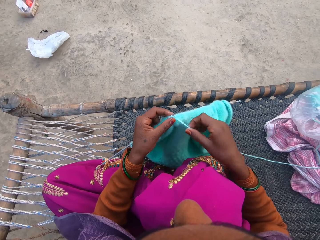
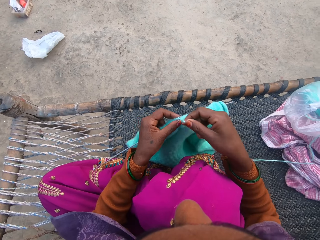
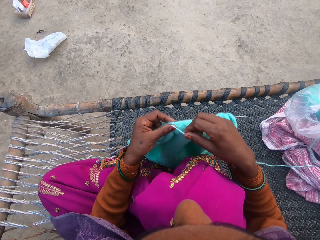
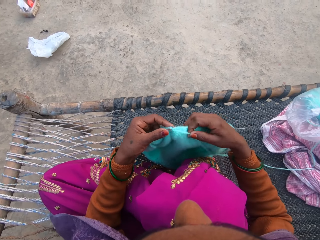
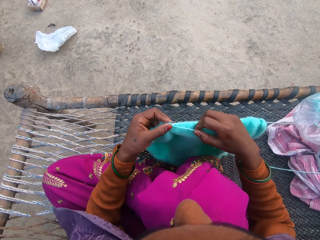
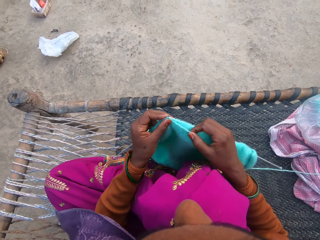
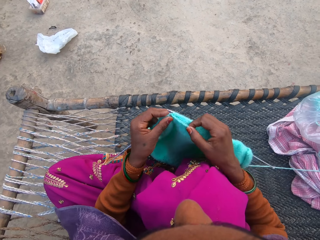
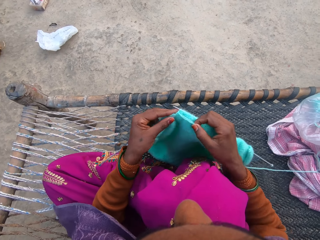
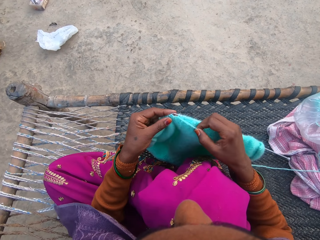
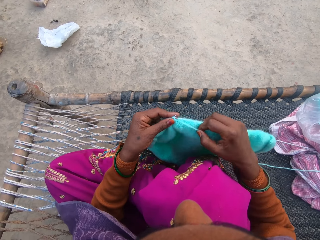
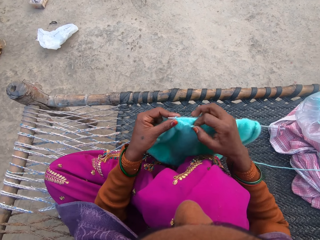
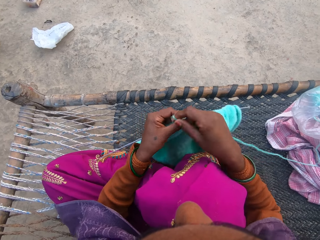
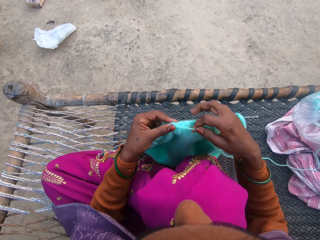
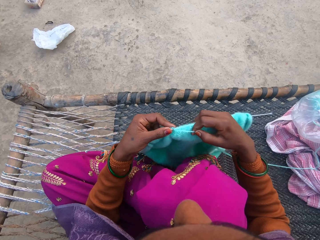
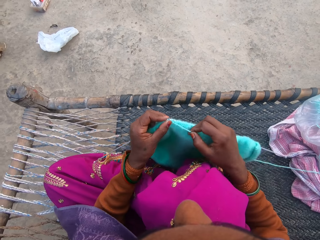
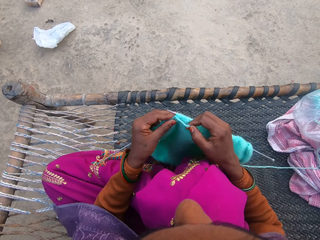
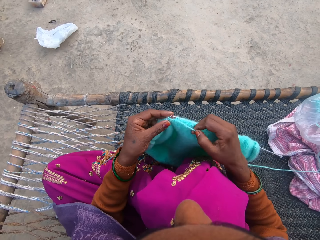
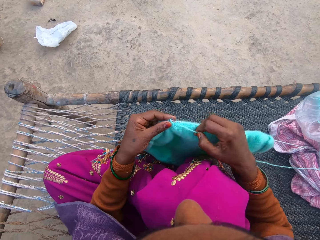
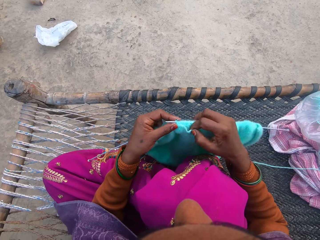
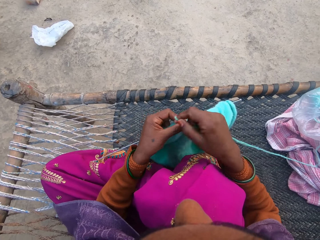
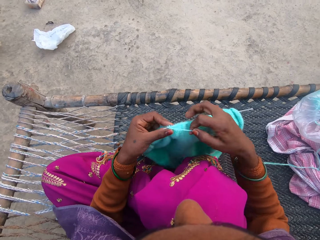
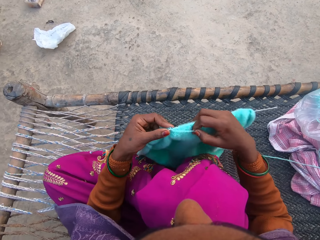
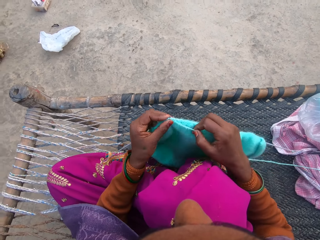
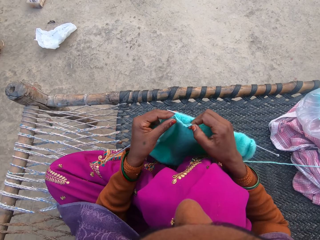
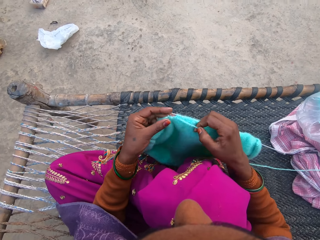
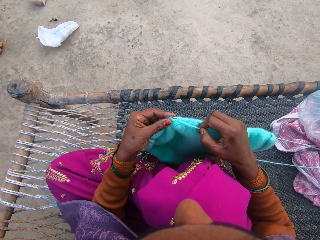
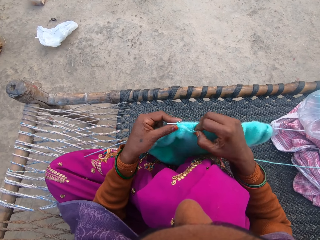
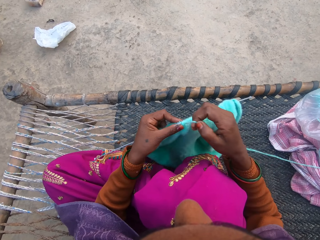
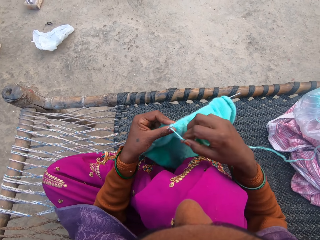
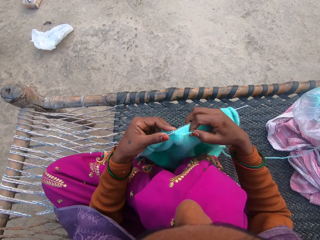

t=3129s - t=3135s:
The camera wearer knits a fabric with knitting needles.

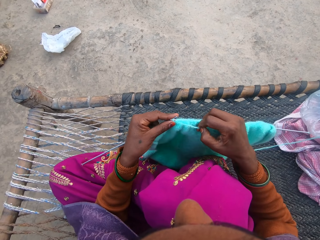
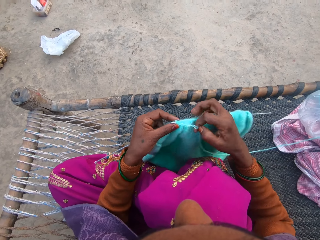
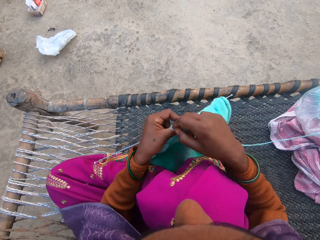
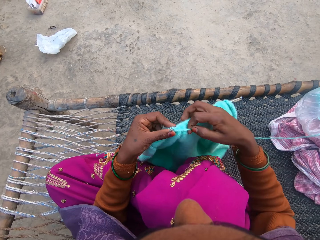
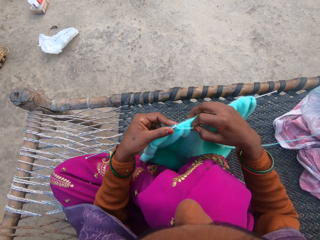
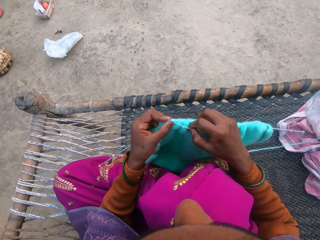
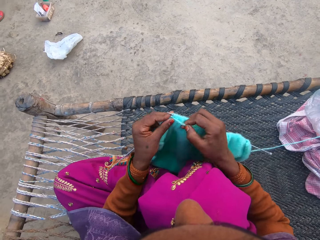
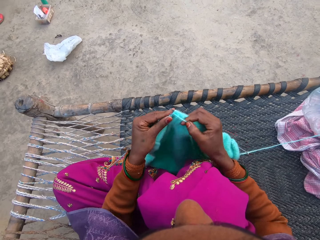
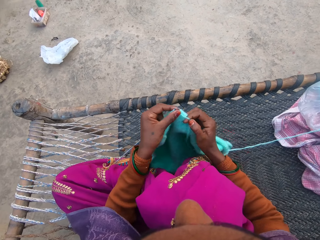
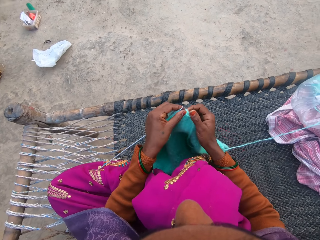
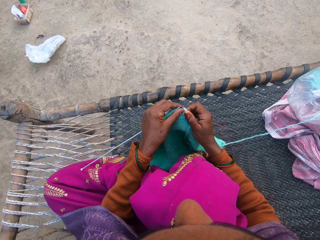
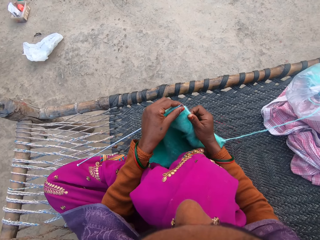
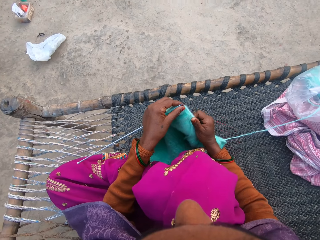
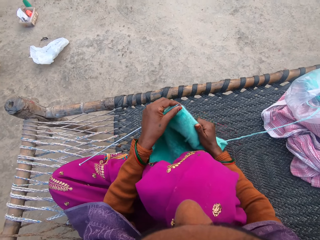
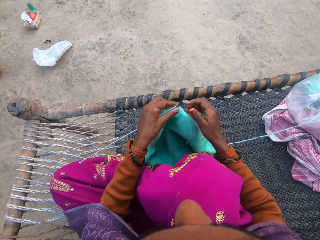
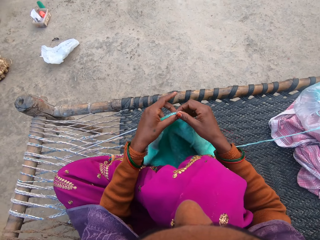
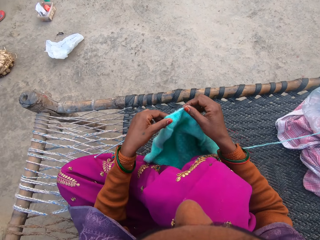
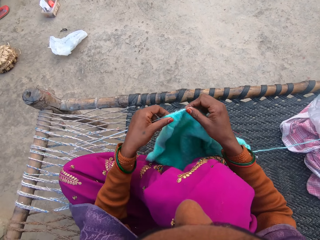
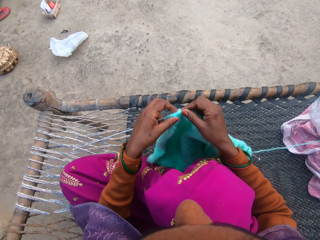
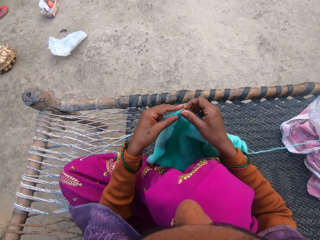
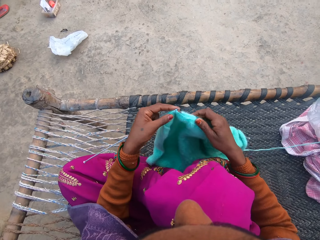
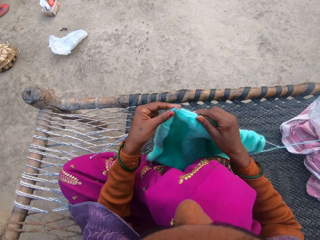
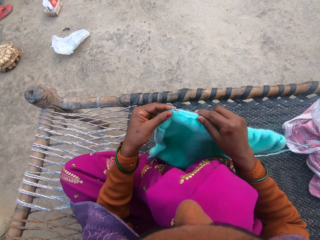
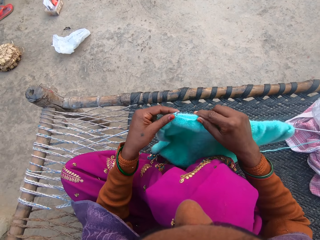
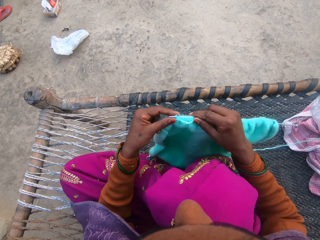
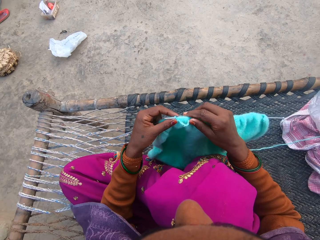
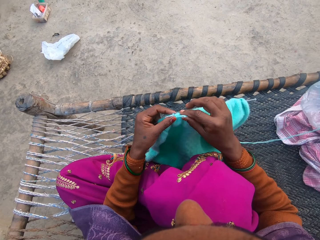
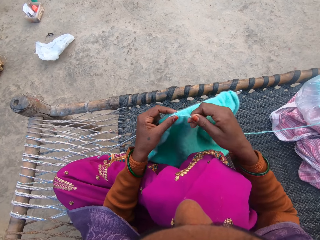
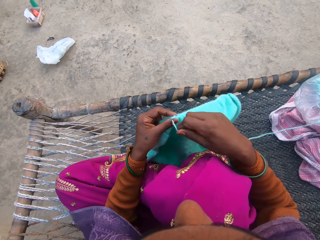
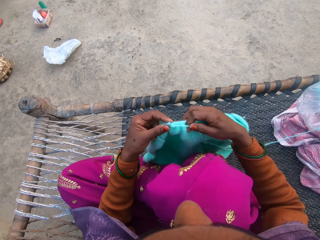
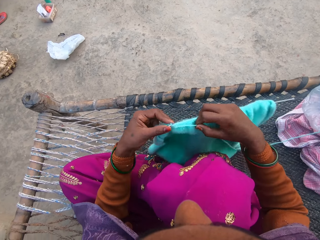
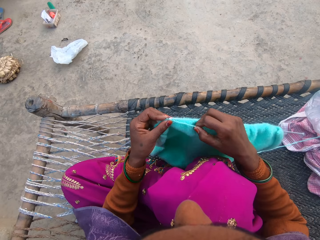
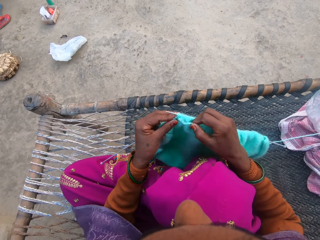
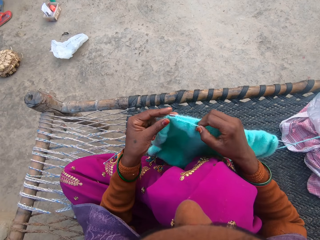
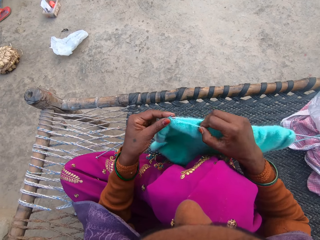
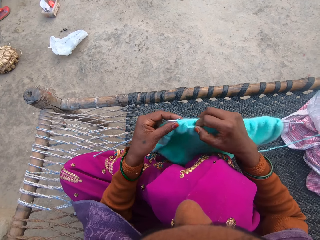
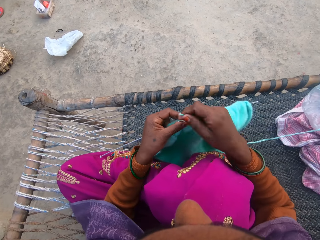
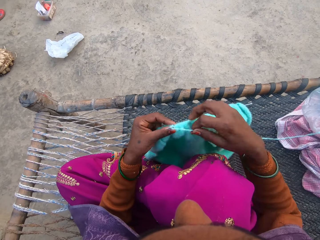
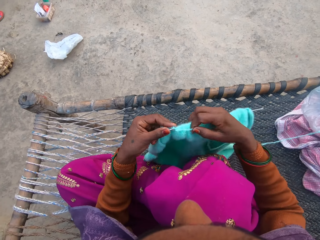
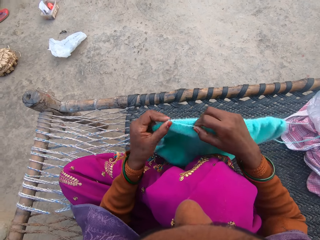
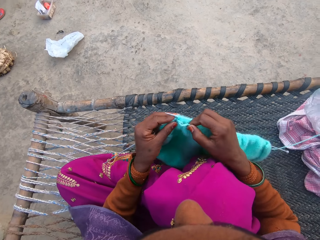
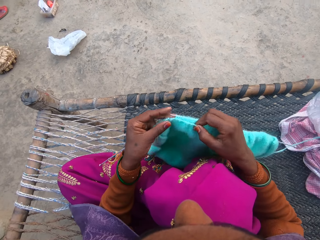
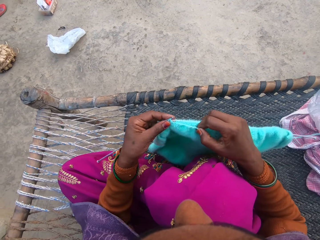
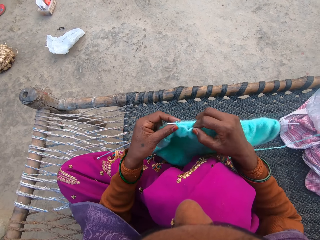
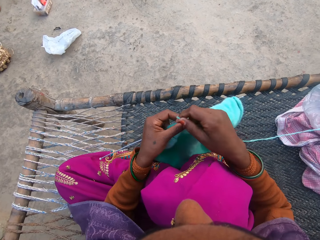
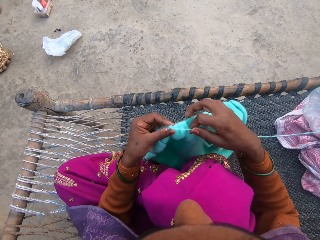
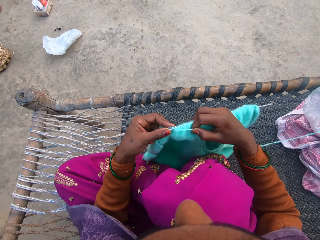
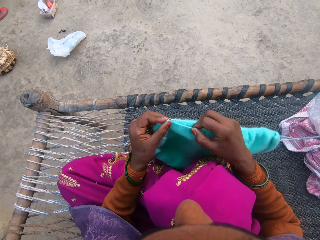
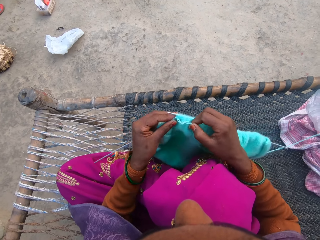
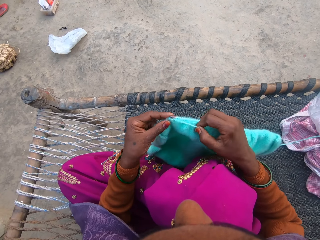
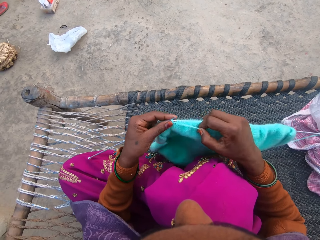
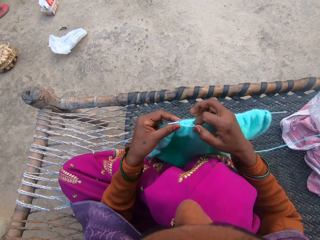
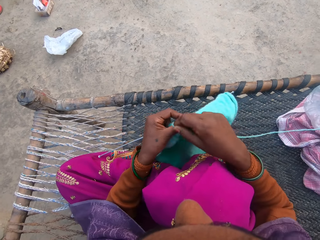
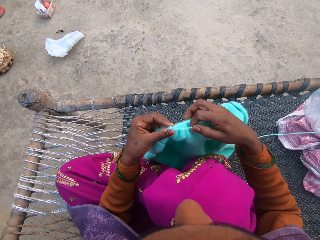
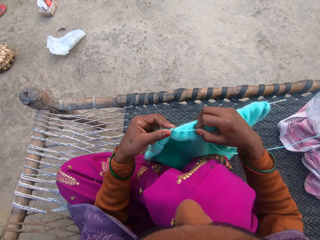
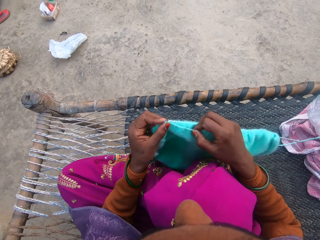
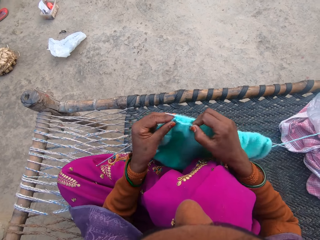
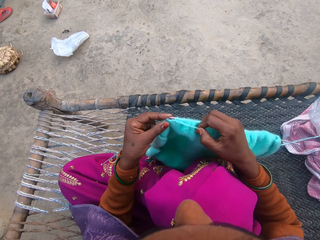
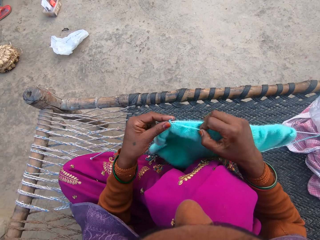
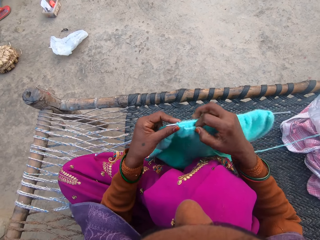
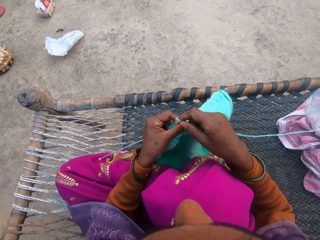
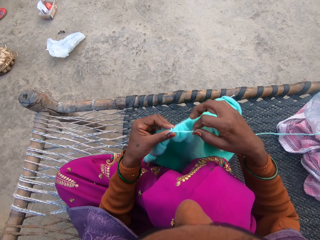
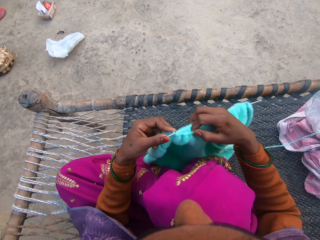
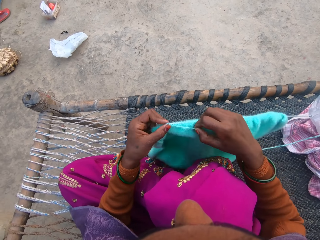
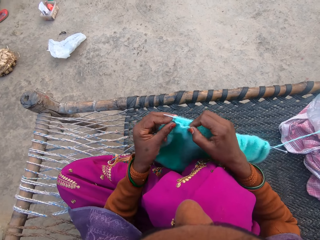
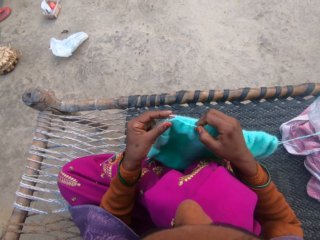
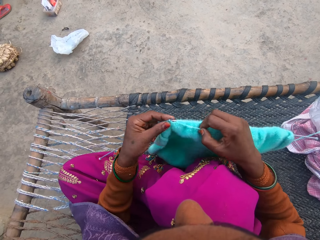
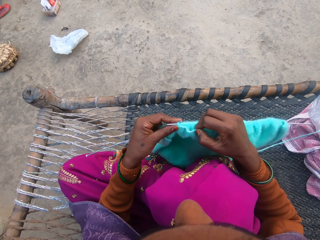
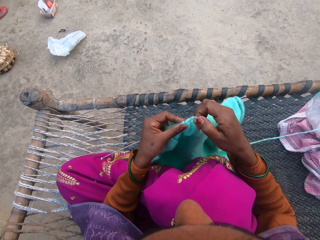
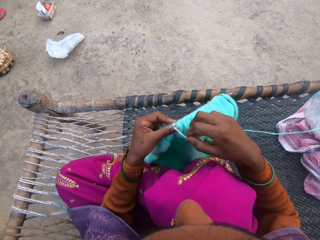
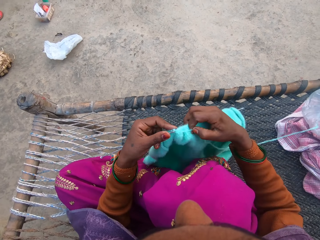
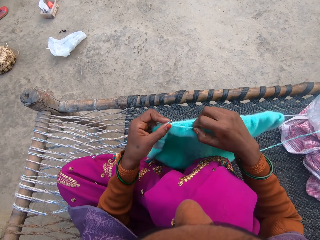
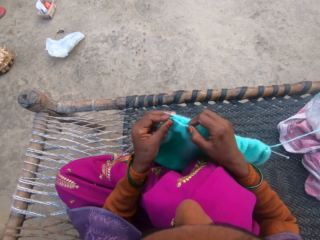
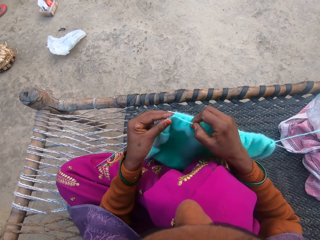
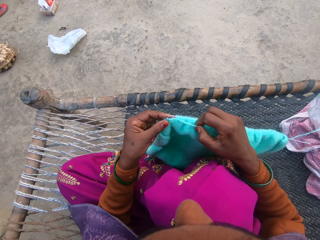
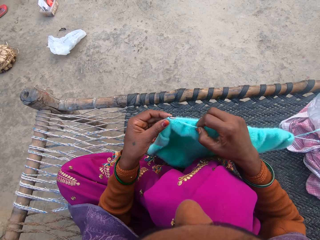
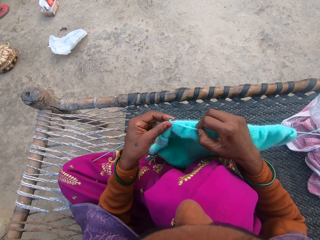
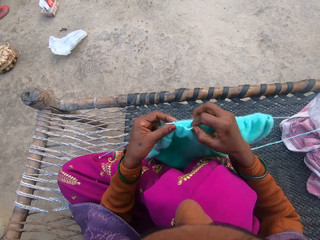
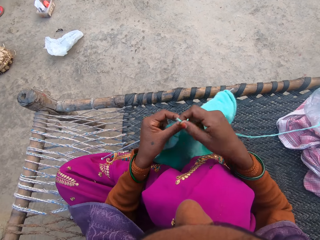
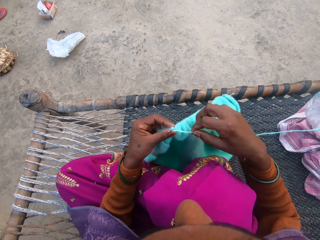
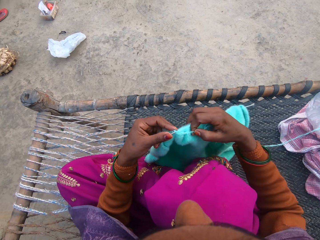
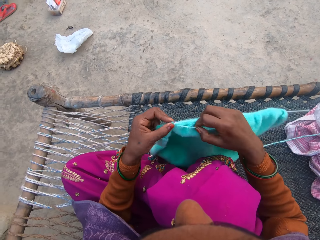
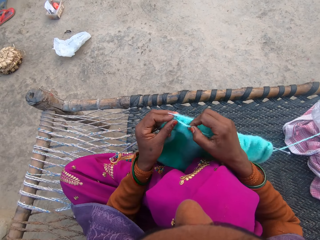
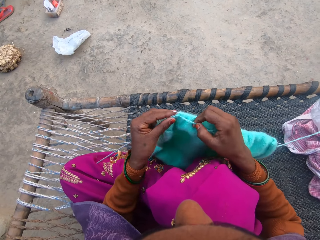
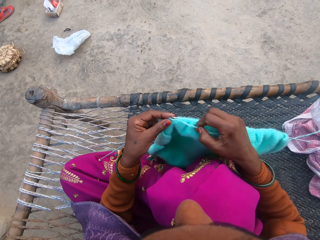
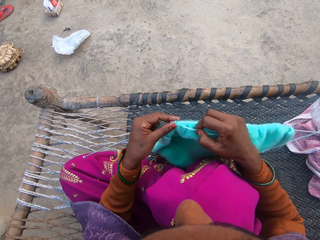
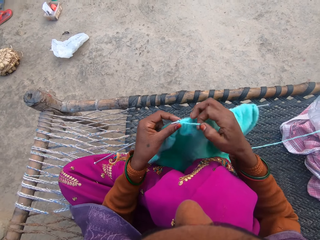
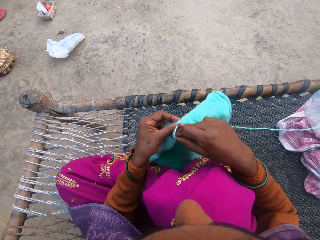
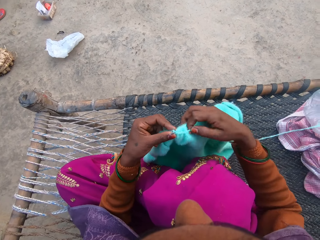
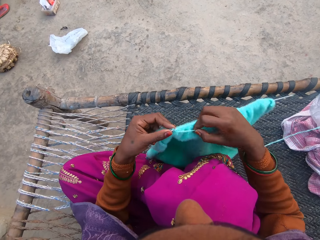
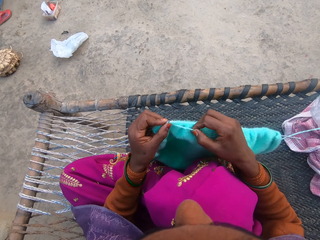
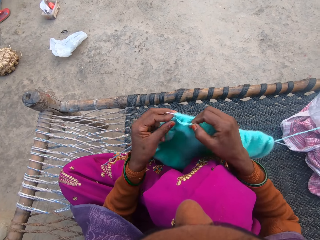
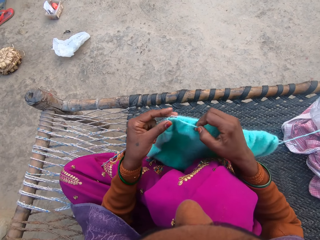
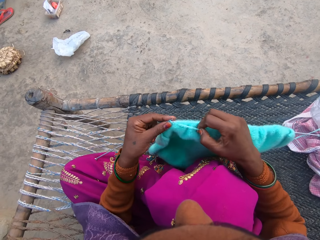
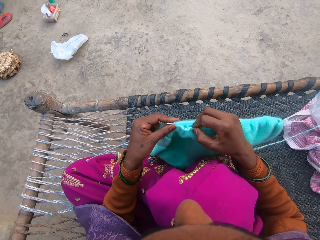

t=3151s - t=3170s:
The camera wearer adjusts the sweater on the needles. They pull a fabric. They knit the sweater with the pair of needles and the yarn.
